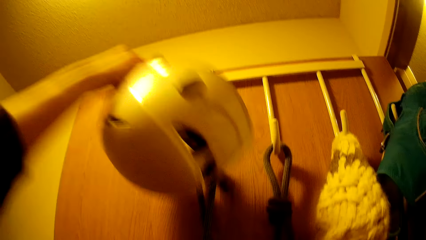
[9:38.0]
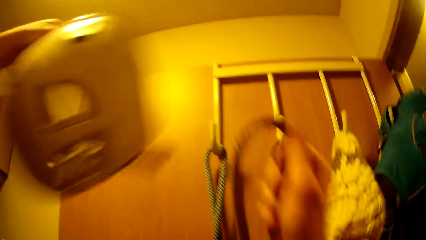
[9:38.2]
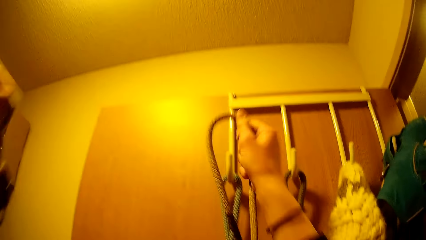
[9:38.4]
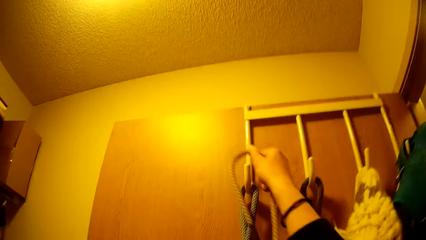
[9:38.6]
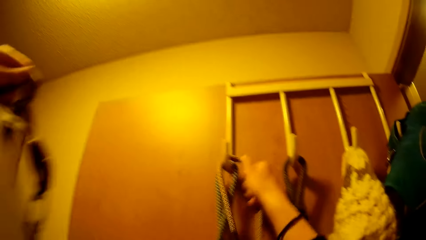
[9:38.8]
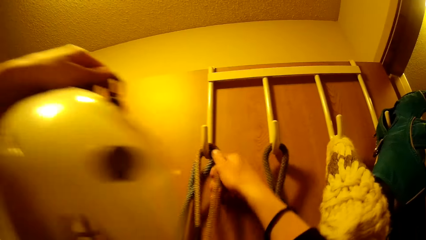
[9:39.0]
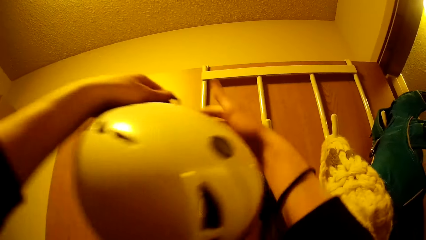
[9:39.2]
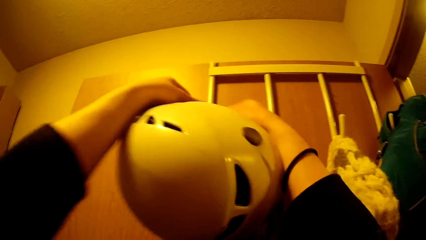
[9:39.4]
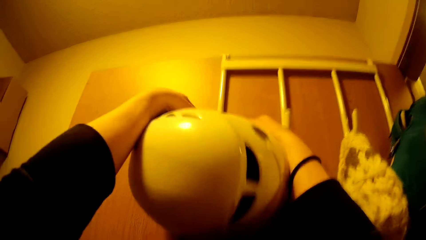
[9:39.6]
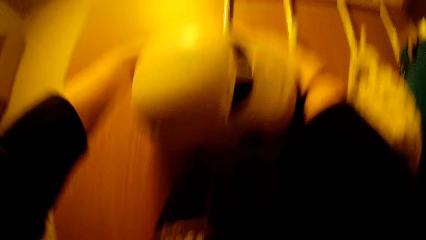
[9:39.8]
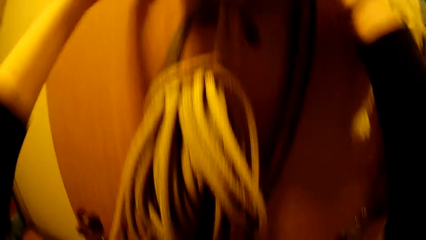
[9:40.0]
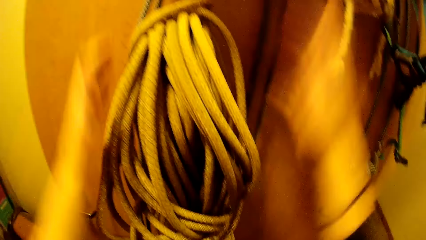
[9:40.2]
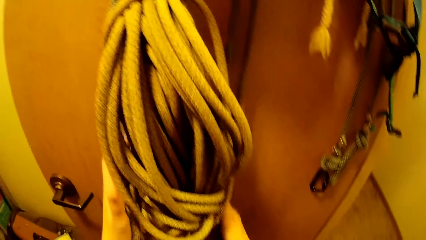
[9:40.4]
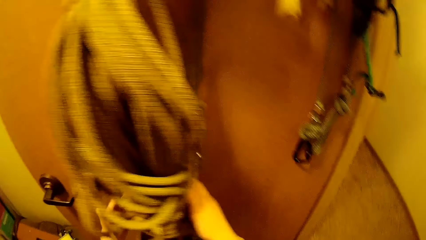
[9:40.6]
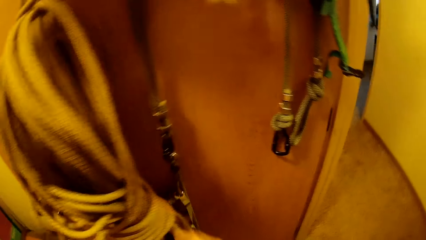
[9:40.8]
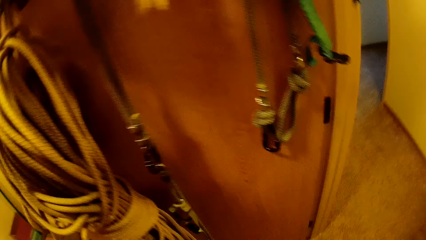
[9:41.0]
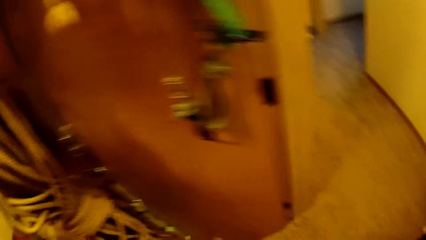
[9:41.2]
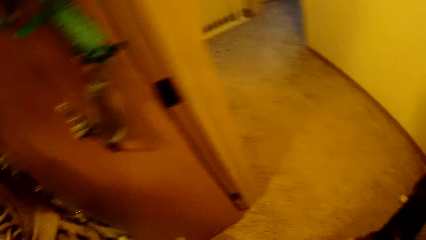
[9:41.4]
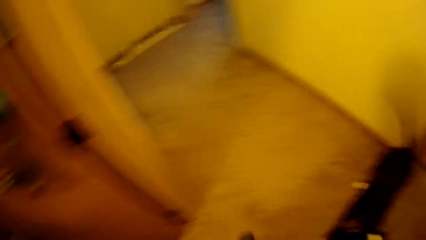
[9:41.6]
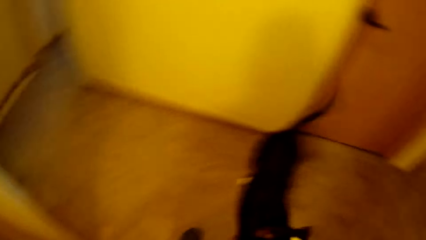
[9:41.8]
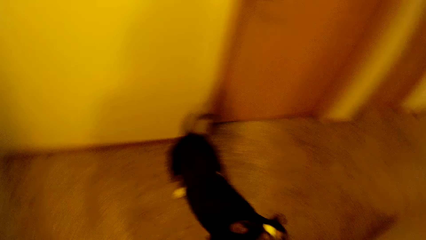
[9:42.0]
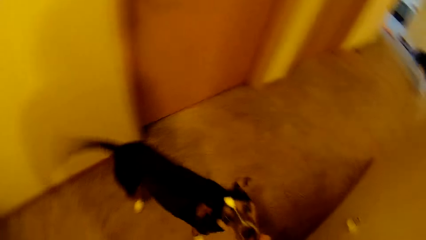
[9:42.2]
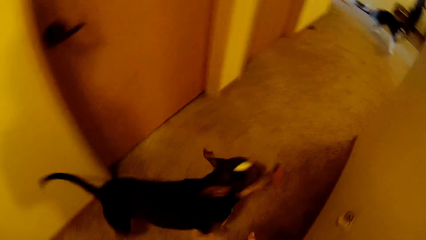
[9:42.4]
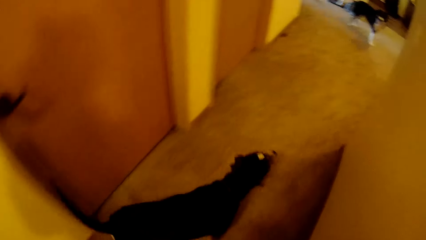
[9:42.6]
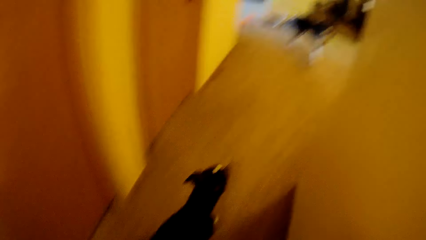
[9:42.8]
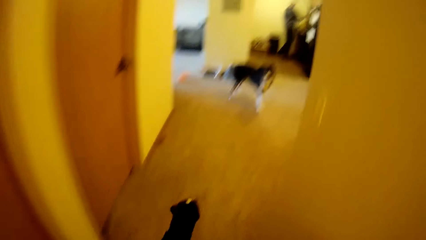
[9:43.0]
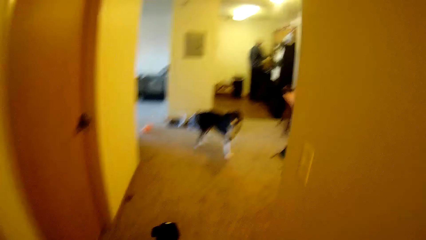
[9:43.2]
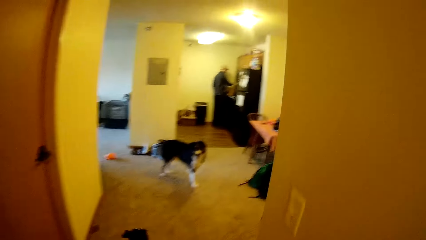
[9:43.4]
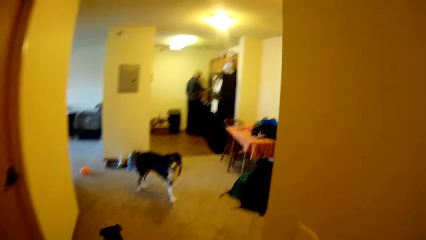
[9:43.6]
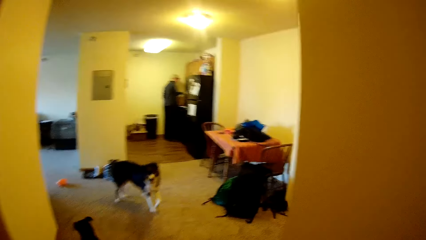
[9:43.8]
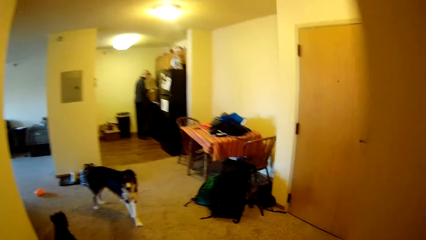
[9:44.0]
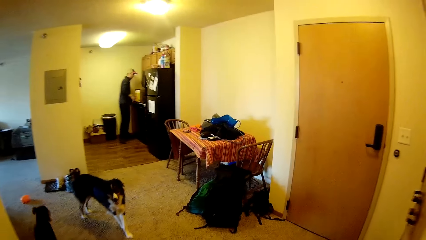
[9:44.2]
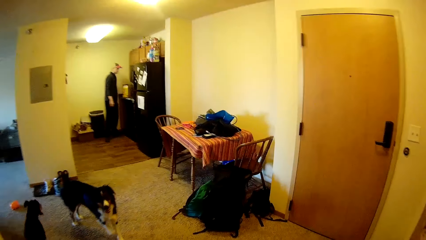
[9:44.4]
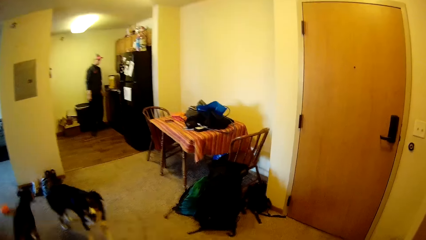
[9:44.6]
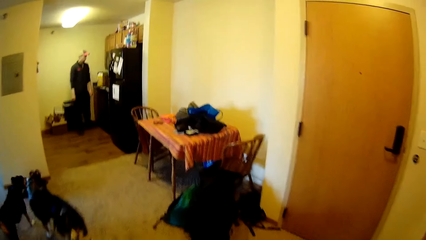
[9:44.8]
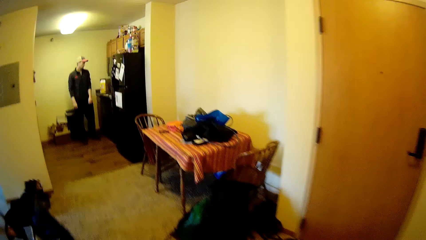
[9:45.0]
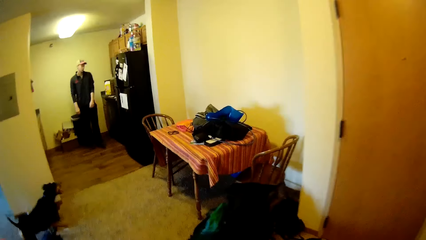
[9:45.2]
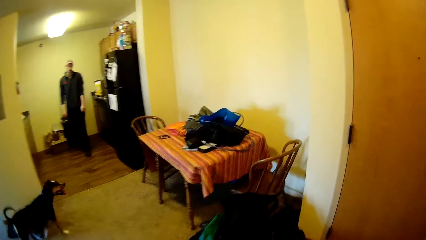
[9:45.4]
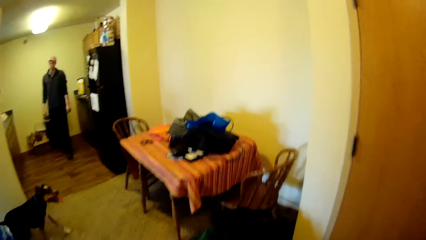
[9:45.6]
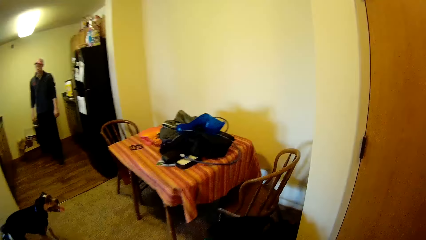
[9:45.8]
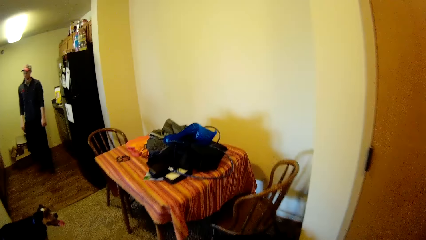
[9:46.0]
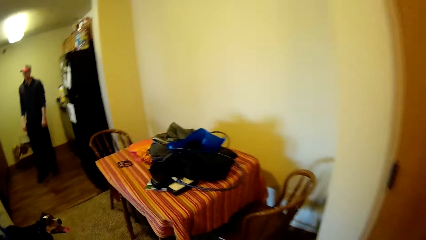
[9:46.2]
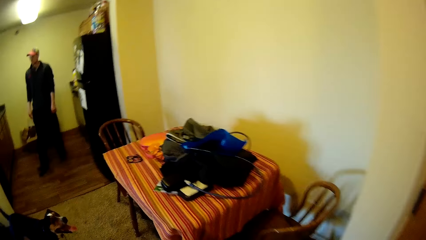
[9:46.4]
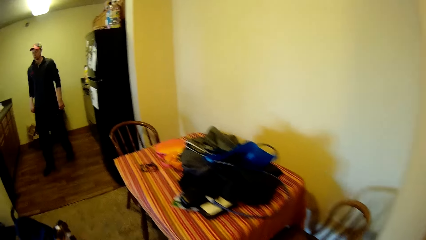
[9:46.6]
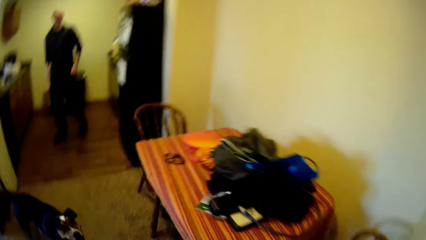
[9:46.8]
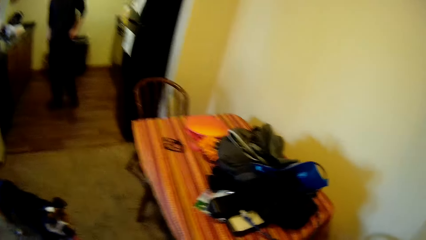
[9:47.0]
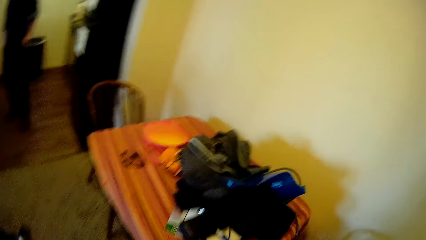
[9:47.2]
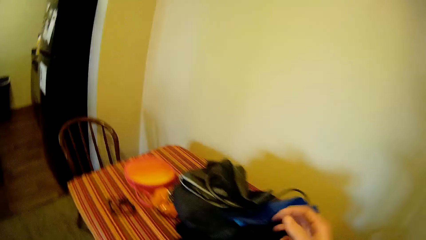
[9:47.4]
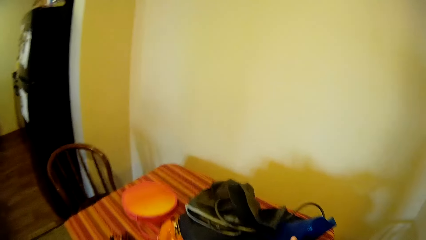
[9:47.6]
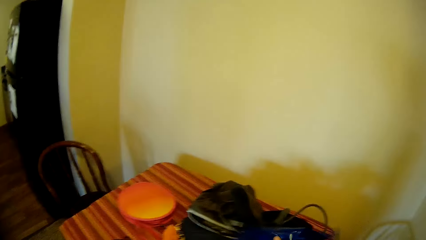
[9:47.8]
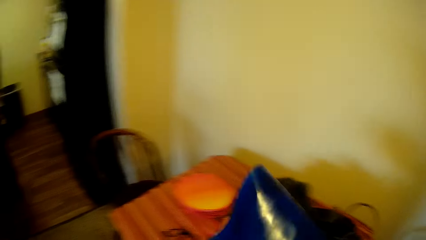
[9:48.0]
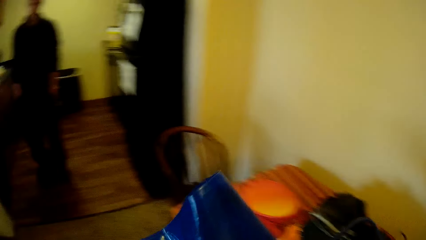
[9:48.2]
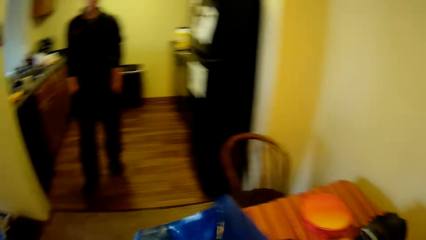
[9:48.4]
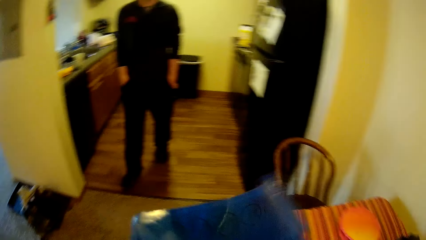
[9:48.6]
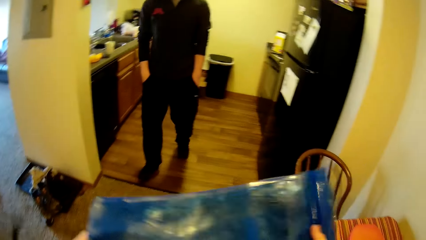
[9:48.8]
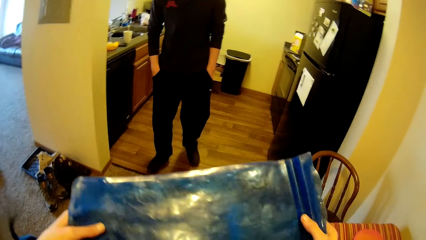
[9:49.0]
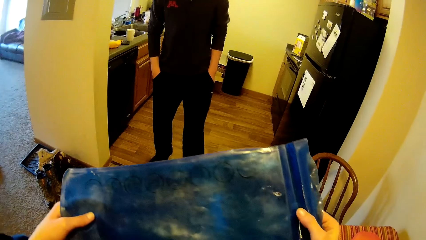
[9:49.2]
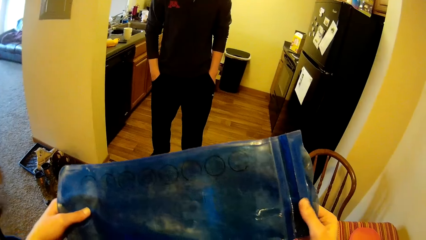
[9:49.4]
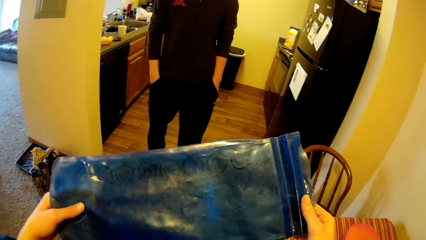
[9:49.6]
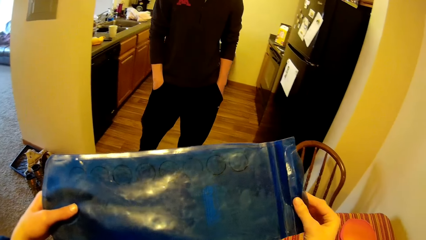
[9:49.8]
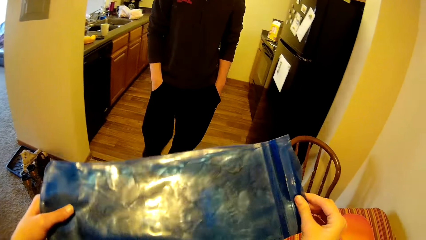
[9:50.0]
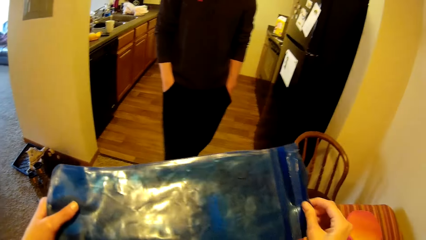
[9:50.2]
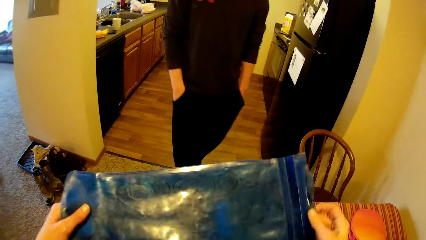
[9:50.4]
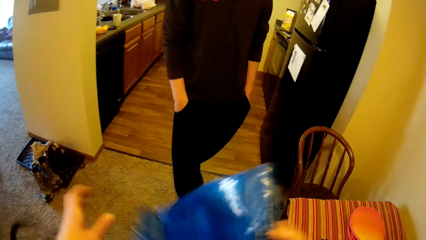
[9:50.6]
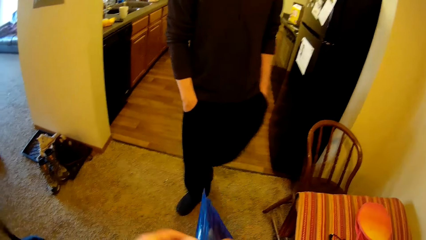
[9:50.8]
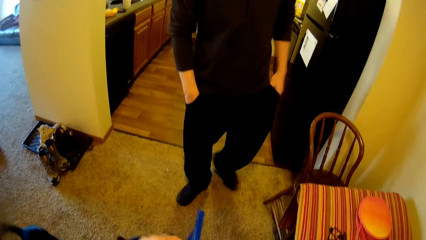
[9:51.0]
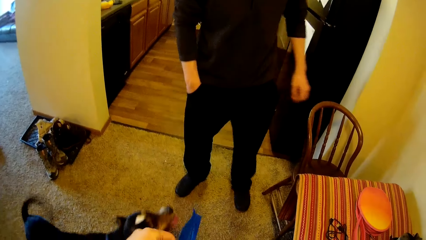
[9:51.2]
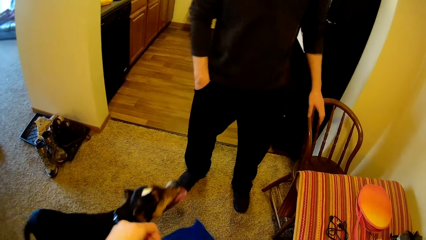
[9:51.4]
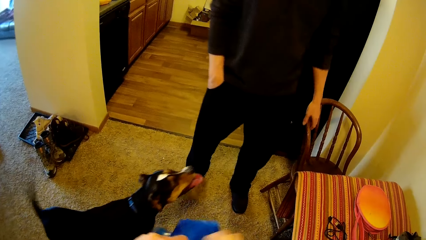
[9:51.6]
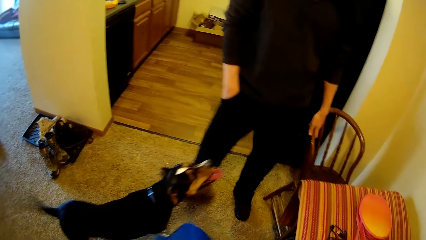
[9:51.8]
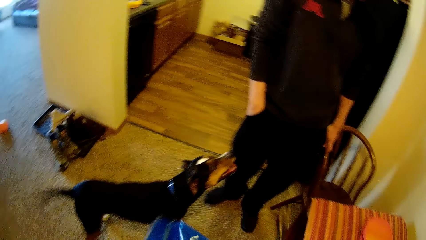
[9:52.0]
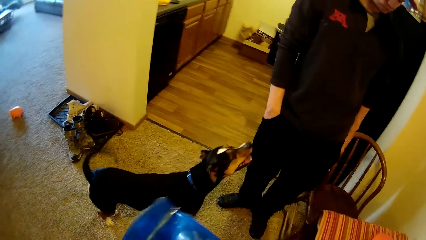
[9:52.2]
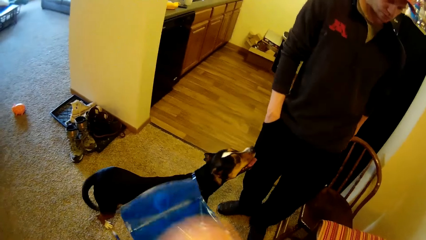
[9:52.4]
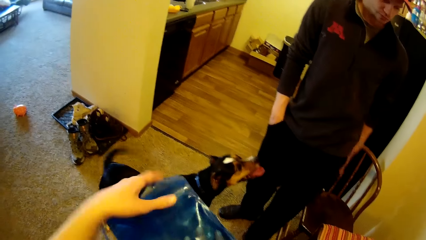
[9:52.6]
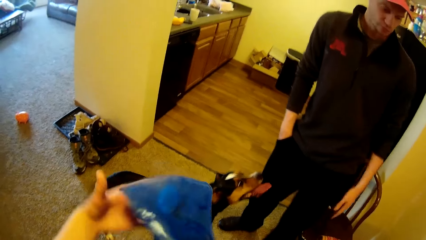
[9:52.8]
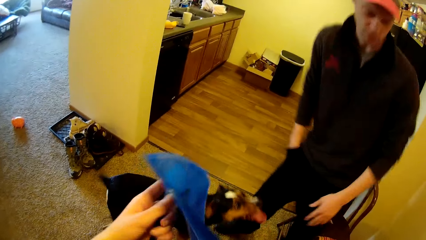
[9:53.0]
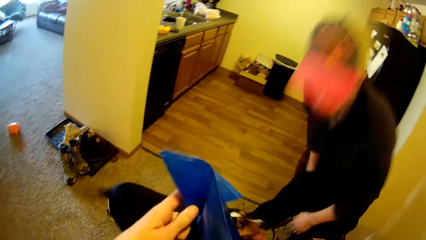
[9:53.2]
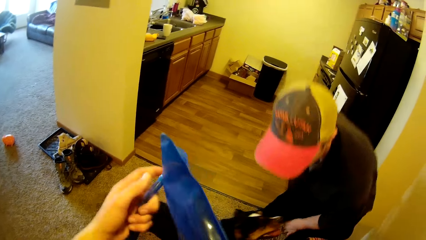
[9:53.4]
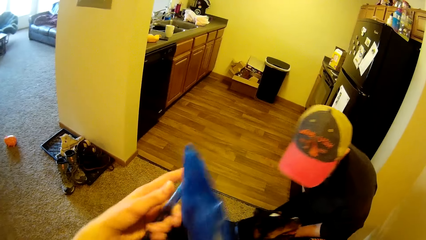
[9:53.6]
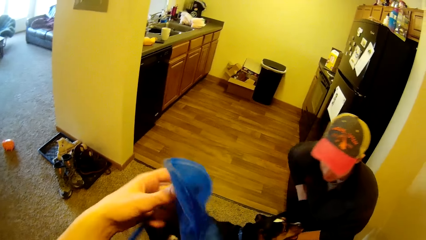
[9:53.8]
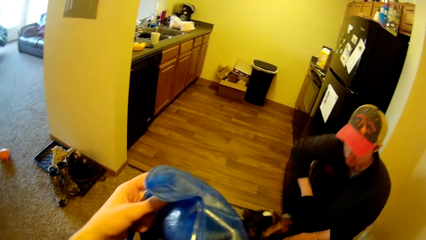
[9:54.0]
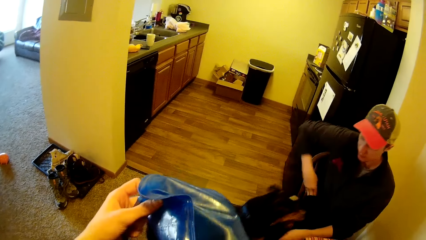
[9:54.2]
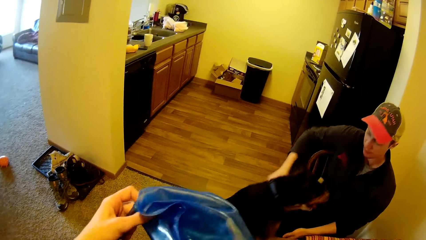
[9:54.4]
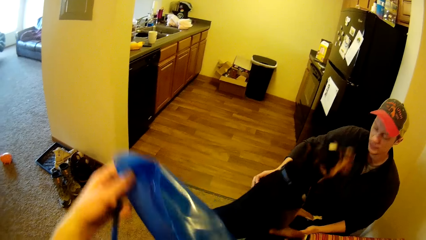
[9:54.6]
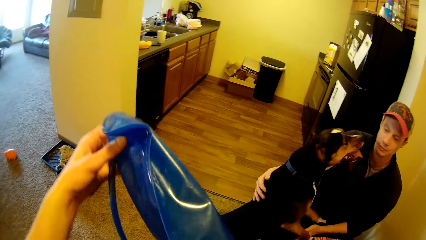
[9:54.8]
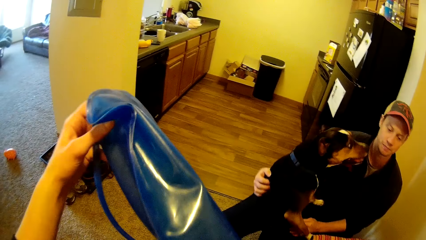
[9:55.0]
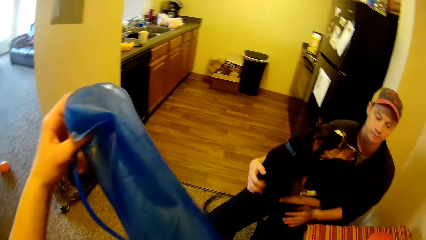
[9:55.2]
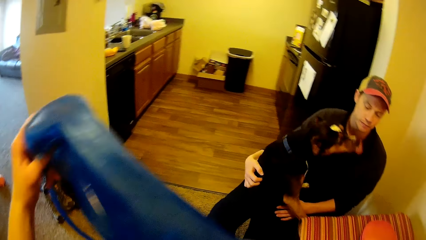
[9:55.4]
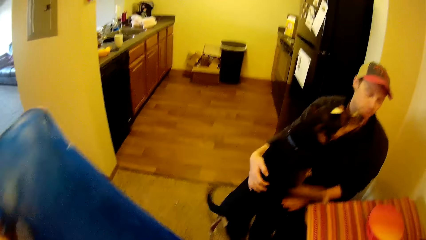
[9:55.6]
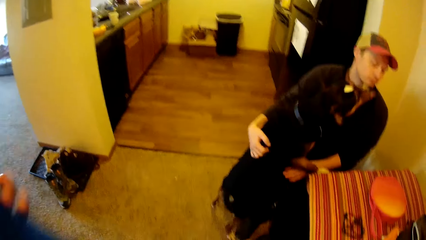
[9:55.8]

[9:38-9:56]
The camera wearer hangs the rope on the hanger. They hang the helmet on the hanger. They walk toward the table. A man walks around the kitchen. The camera wearer picks up a camping gear or plastic bag from the top of the dining table. They check the camping gear. They hold the plastic bag. The man walks toward the camera wearer. The man sits on a chair, holds the chair, and interacts with a dog.
